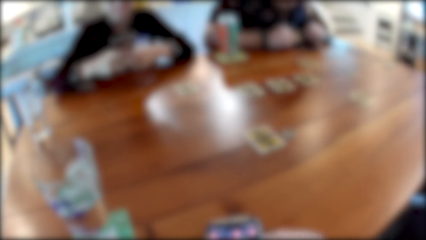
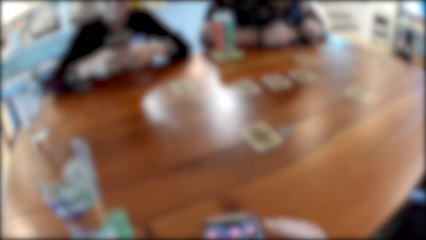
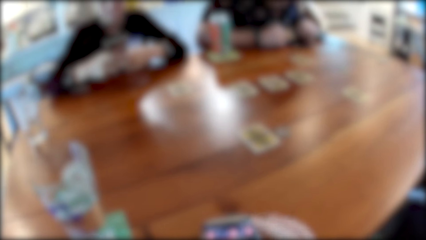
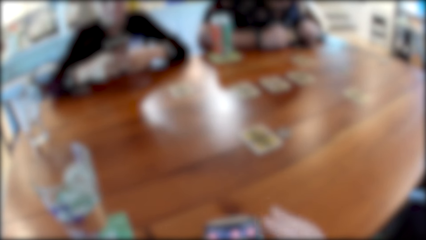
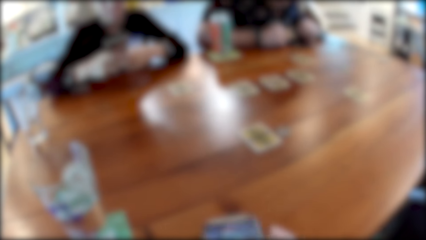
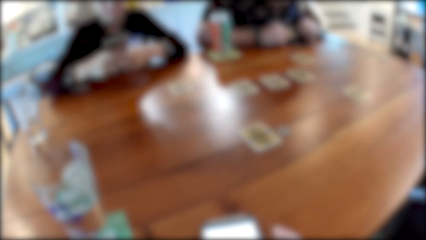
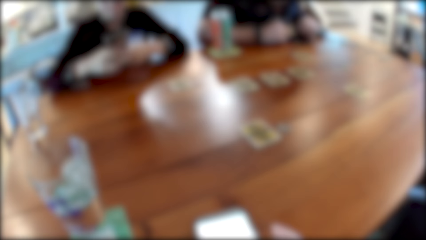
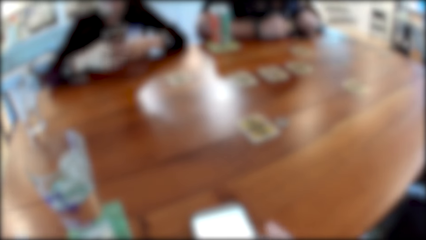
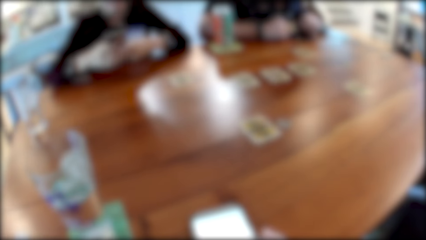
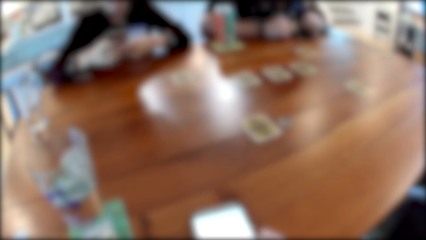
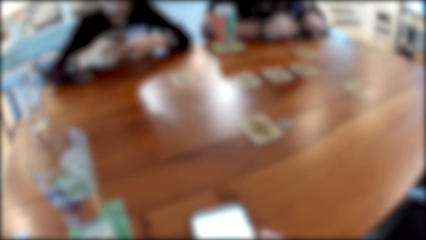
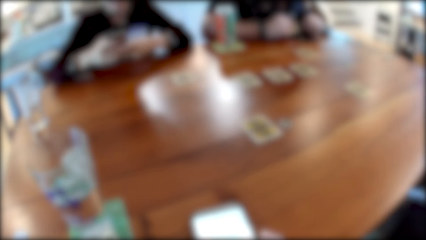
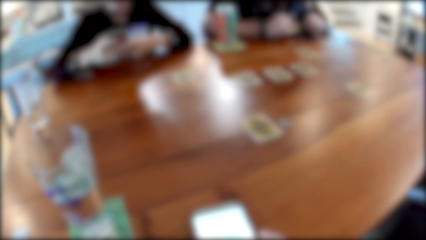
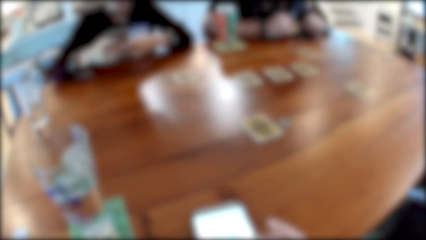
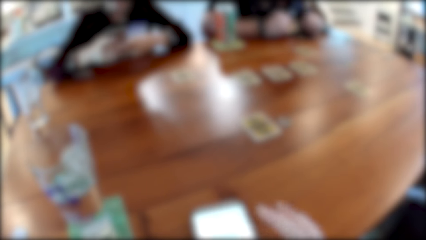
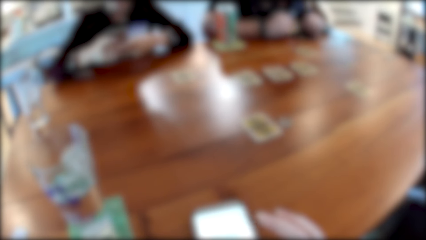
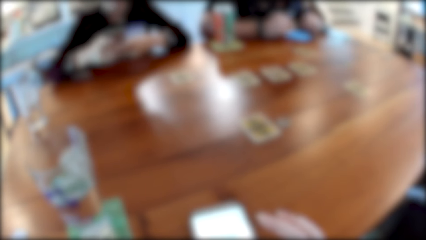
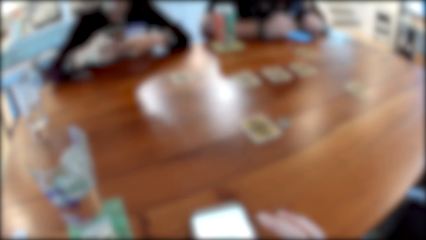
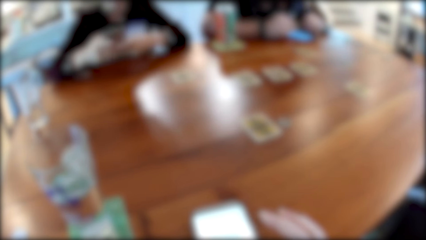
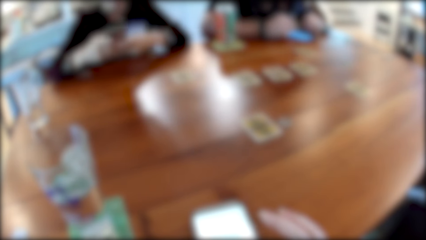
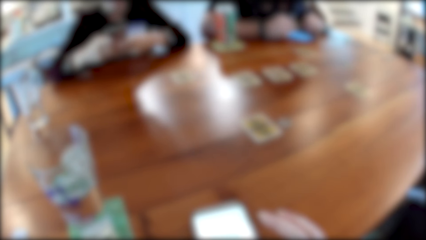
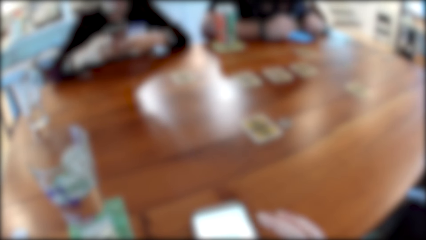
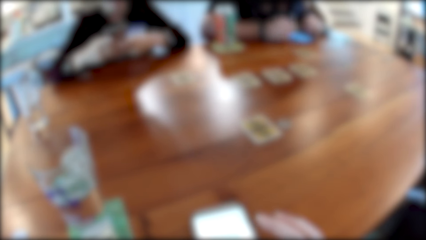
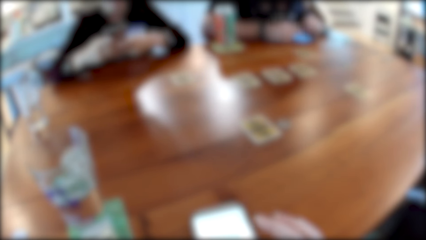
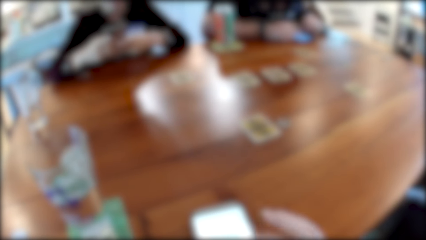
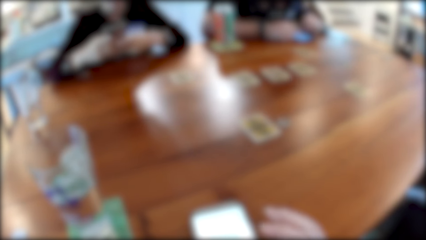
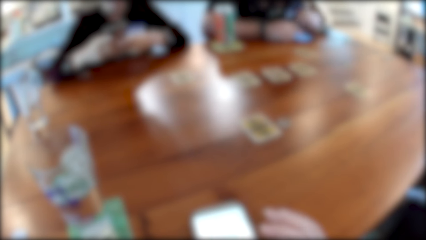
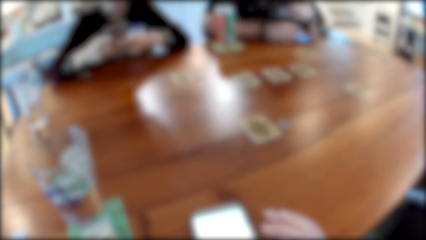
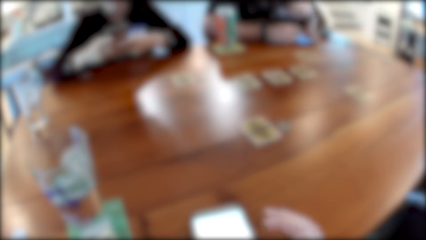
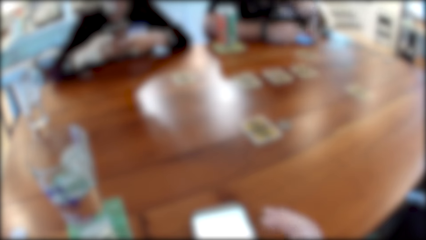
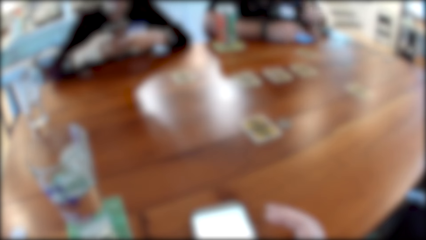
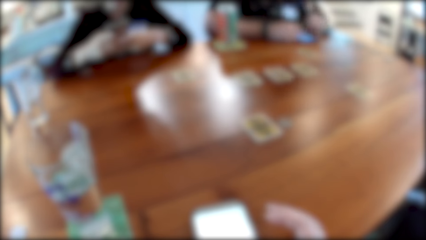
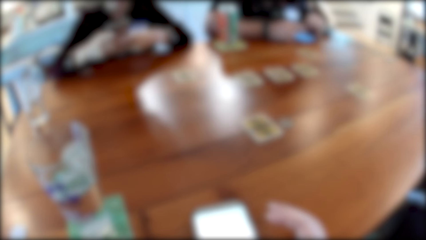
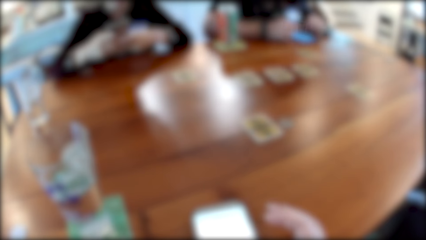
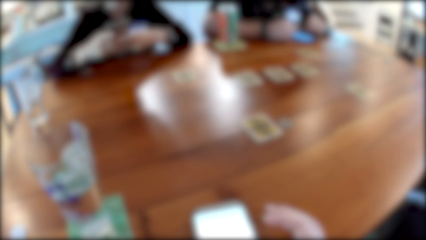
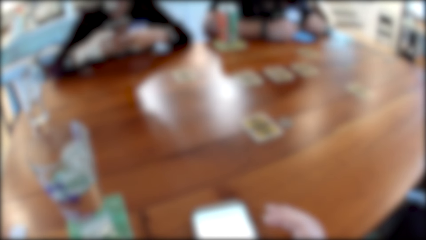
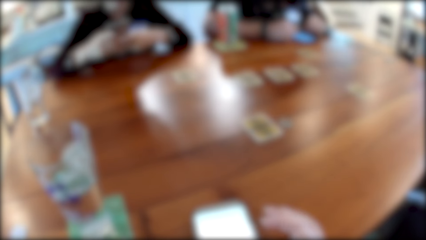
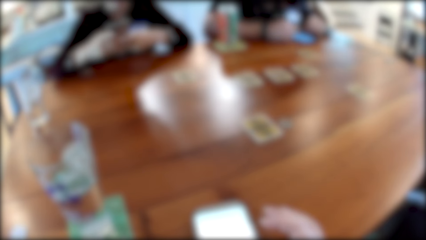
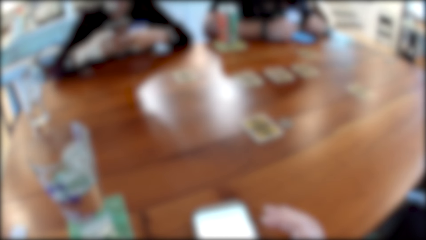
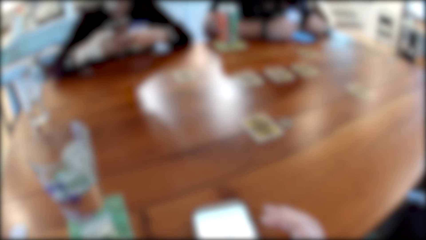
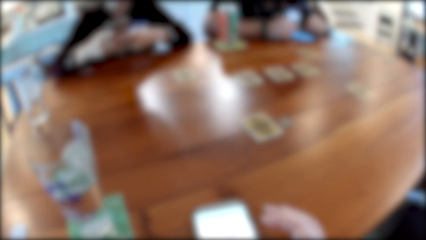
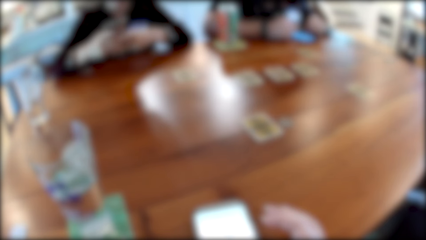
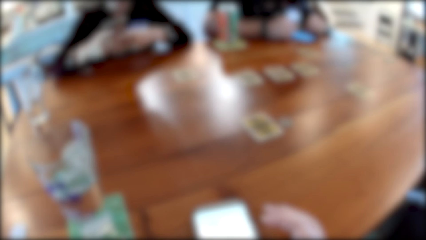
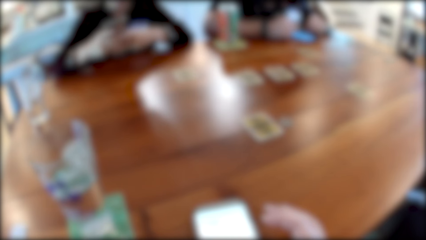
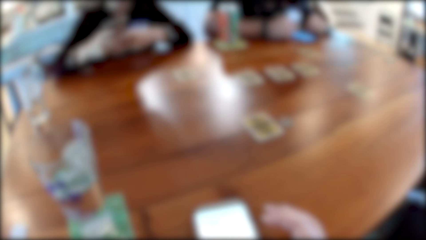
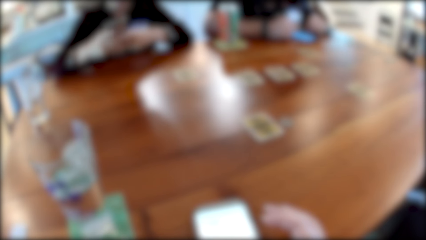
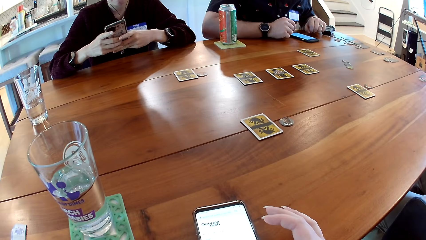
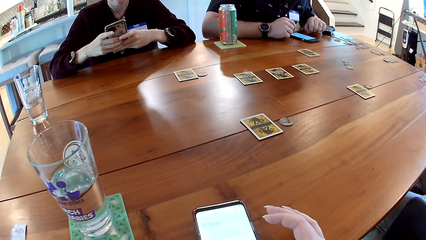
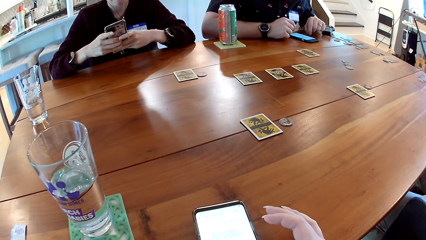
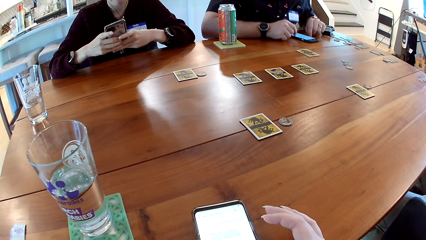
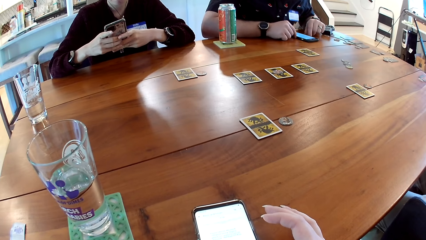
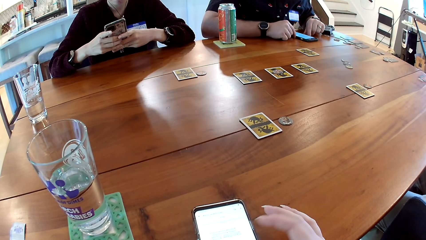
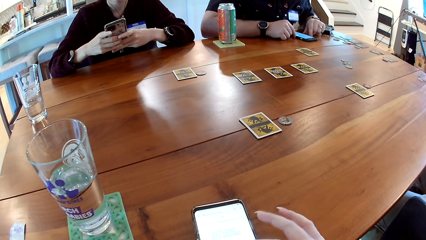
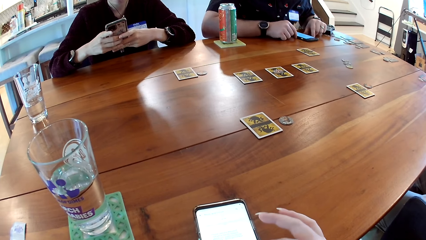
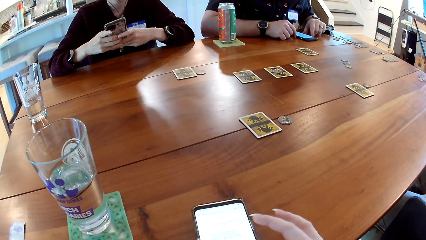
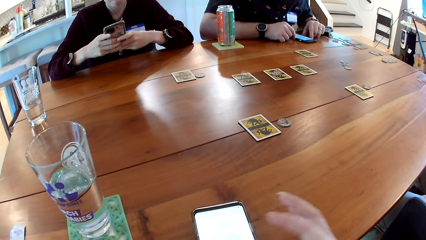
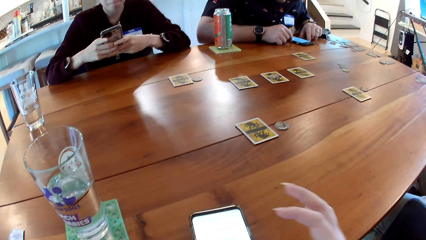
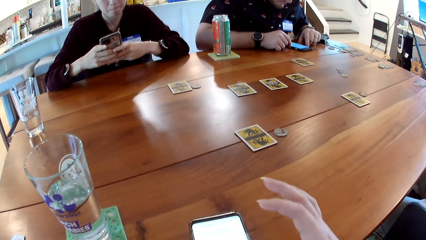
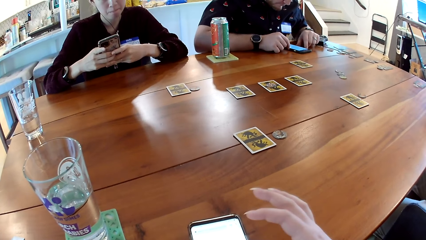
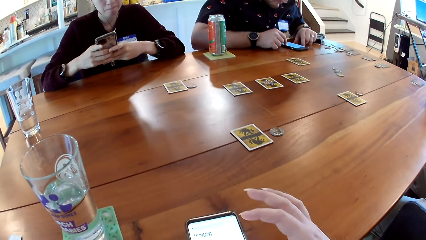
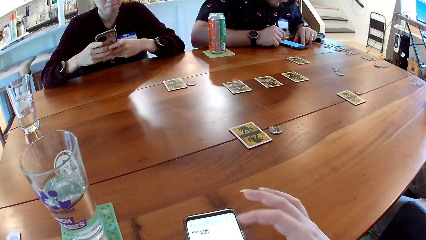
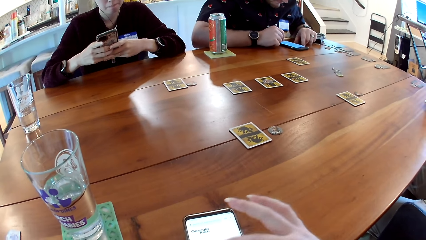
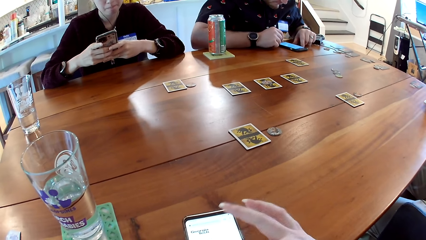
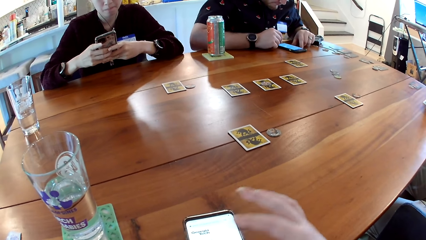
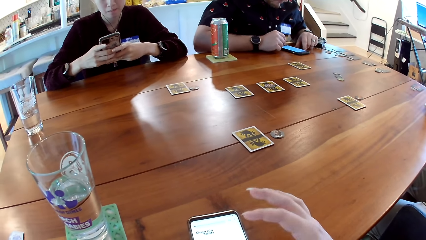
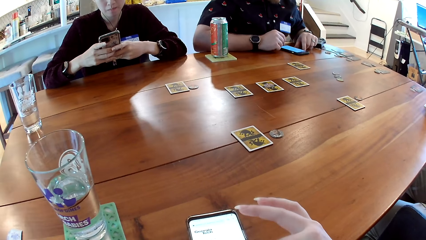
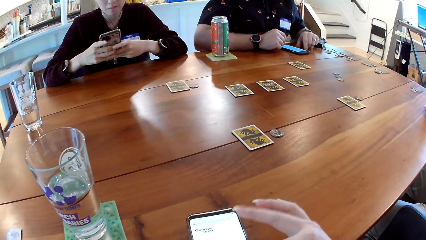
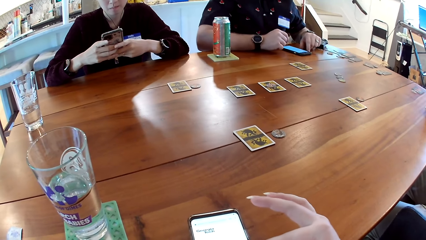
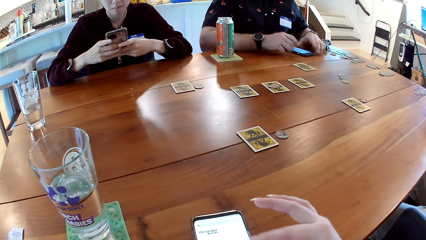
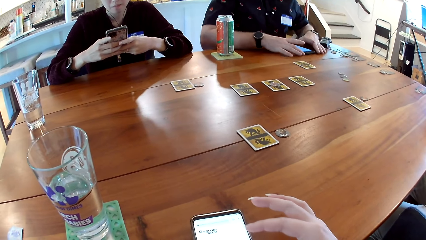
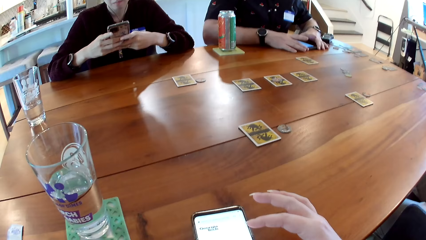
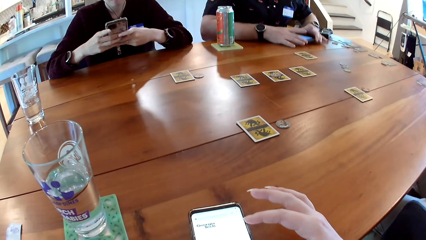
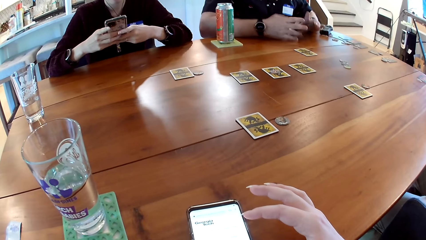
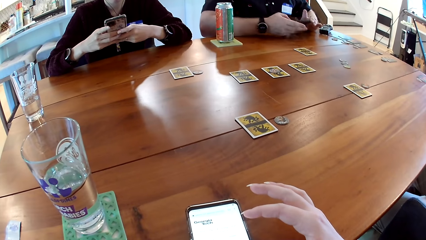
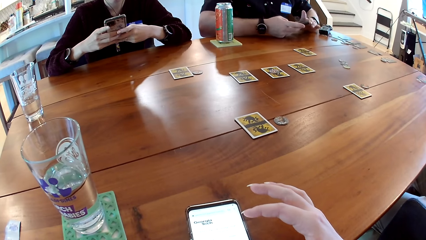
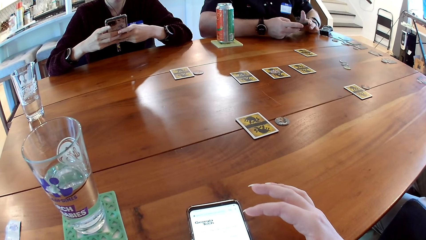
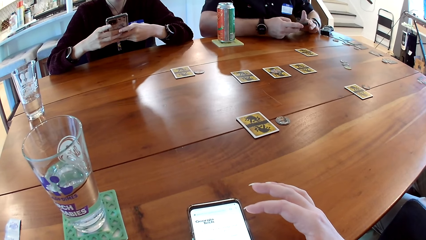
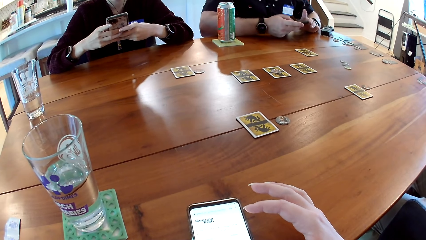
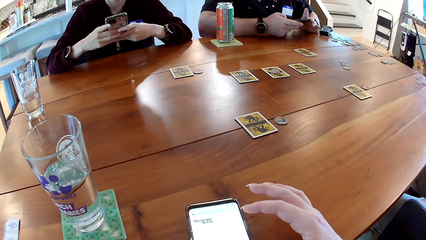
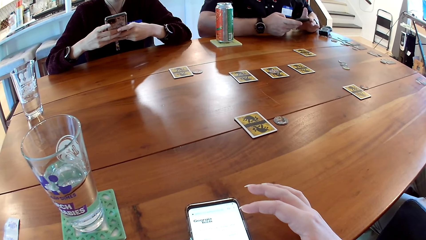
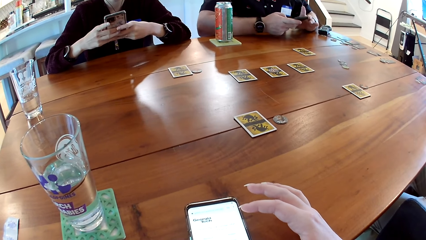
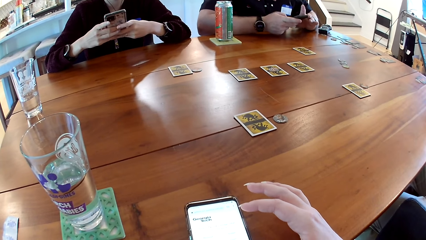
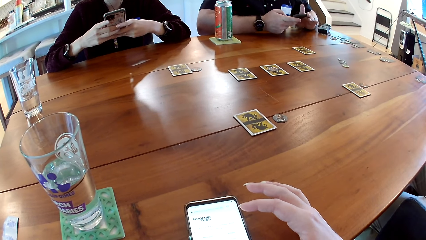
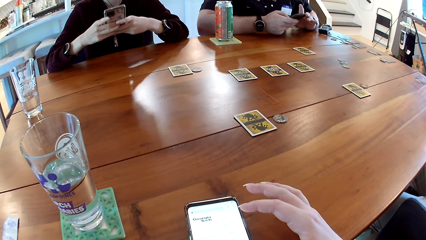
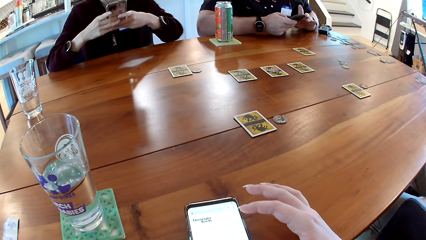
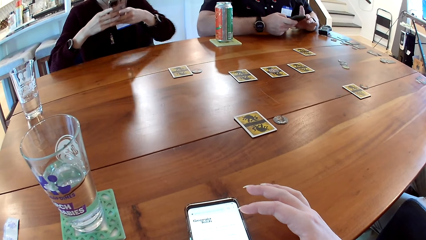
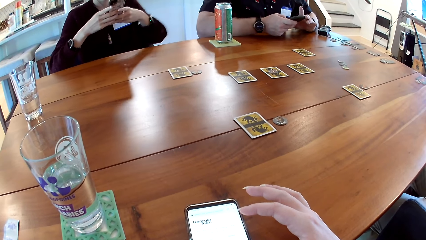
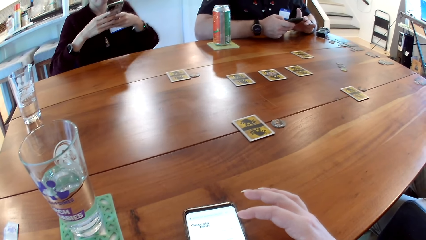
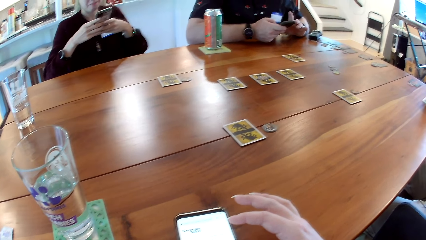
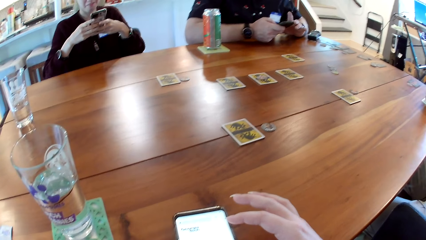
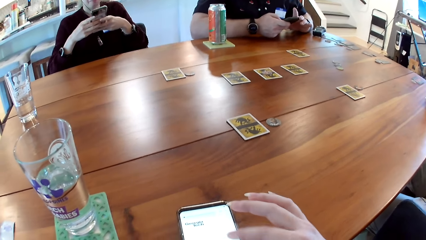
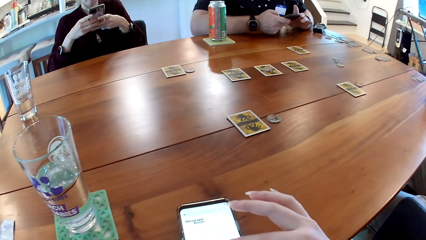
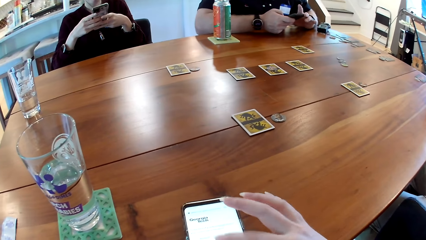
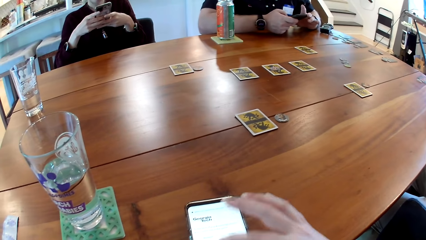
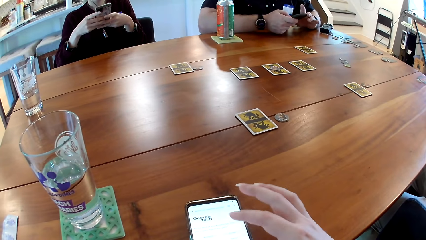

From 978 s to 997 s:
The camera wearer operates the phone with her right hand. A man converses with a woman, another man and the camera wearer. The camera wearer converses with the woman, the other man and the first man. She dials her phone on the table. The first man picks the phone from the table with both hands and operates the phone with his right hand.
